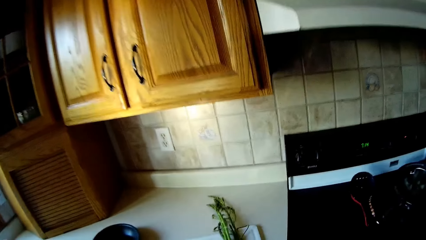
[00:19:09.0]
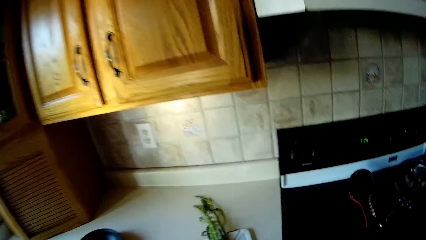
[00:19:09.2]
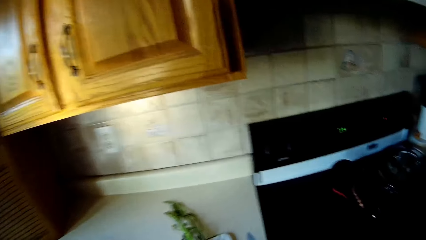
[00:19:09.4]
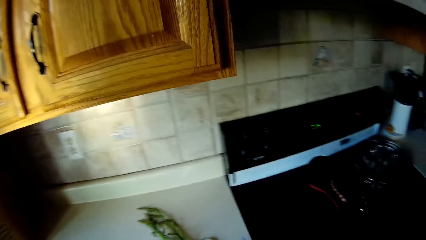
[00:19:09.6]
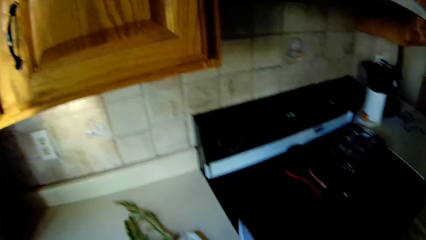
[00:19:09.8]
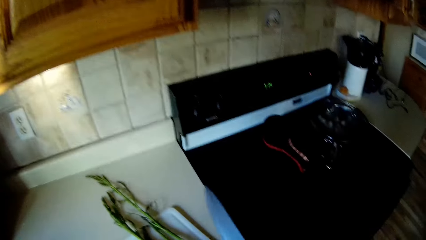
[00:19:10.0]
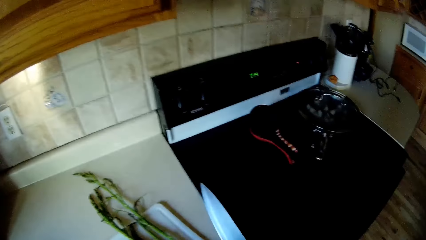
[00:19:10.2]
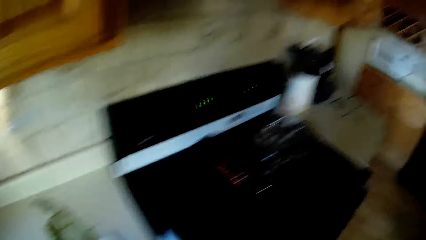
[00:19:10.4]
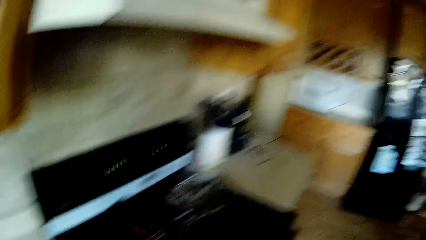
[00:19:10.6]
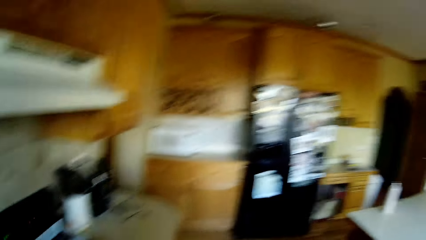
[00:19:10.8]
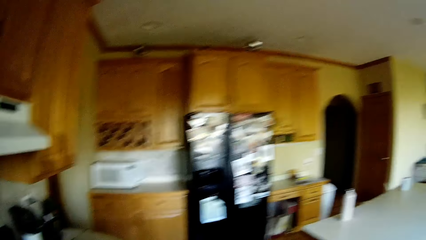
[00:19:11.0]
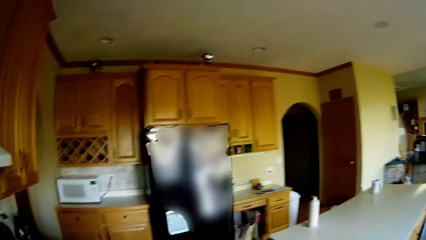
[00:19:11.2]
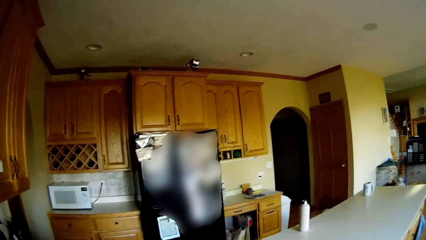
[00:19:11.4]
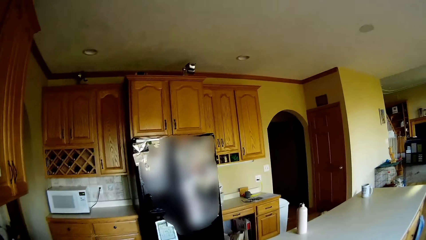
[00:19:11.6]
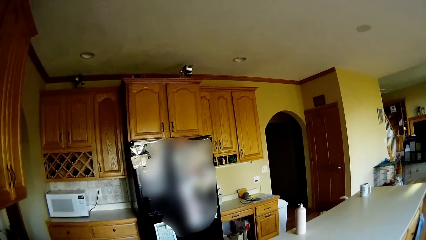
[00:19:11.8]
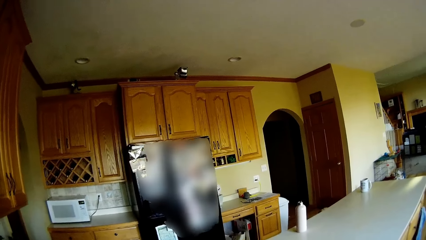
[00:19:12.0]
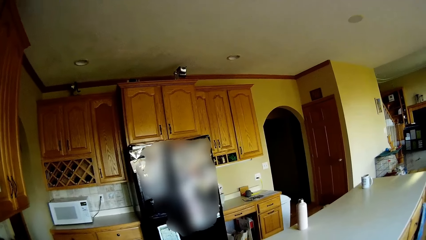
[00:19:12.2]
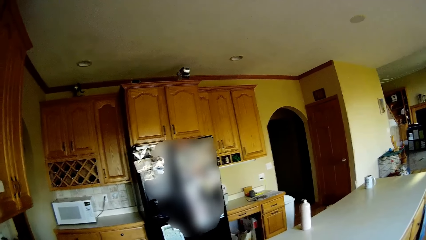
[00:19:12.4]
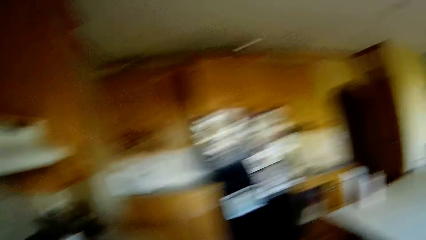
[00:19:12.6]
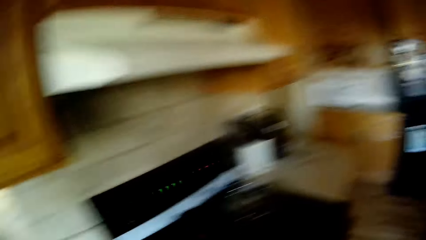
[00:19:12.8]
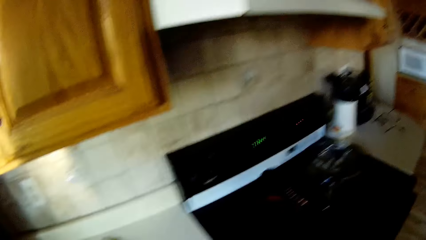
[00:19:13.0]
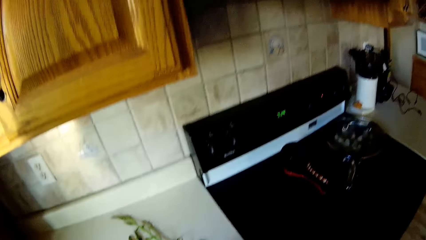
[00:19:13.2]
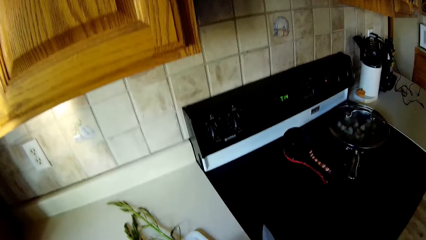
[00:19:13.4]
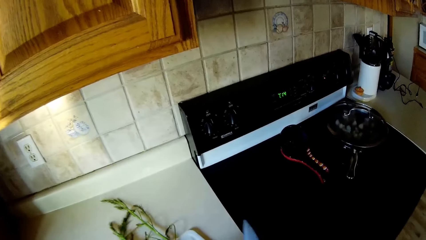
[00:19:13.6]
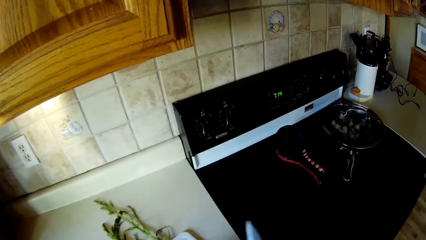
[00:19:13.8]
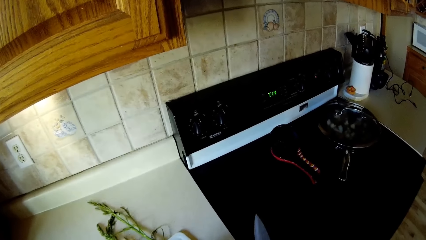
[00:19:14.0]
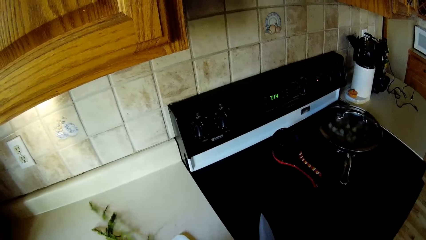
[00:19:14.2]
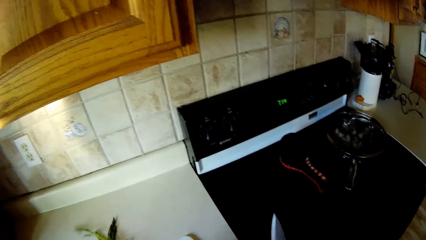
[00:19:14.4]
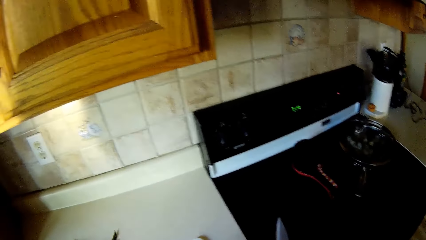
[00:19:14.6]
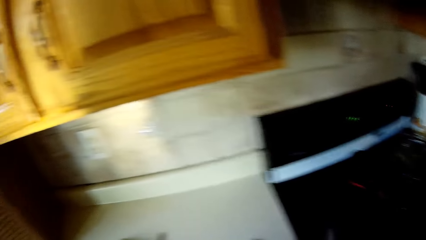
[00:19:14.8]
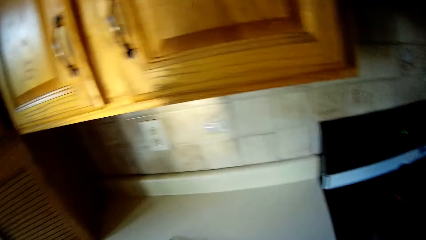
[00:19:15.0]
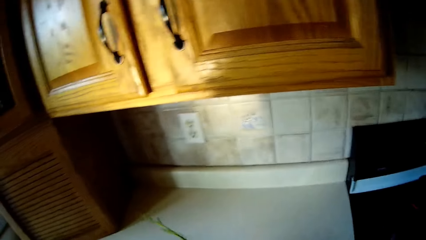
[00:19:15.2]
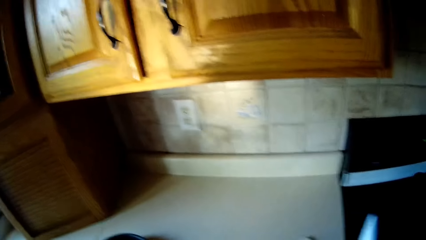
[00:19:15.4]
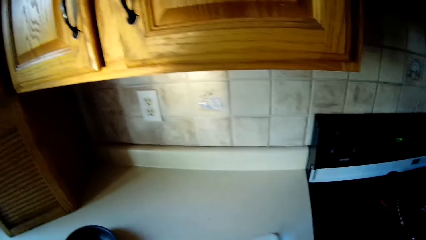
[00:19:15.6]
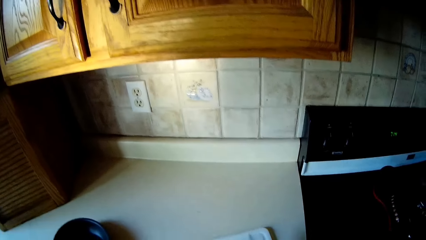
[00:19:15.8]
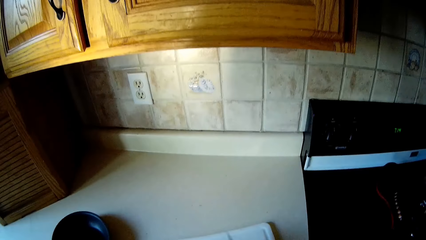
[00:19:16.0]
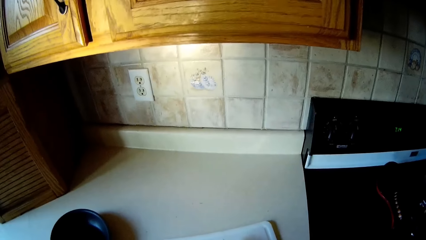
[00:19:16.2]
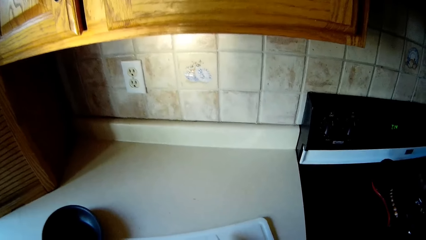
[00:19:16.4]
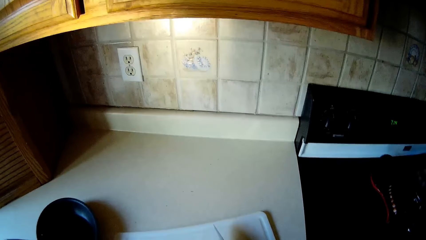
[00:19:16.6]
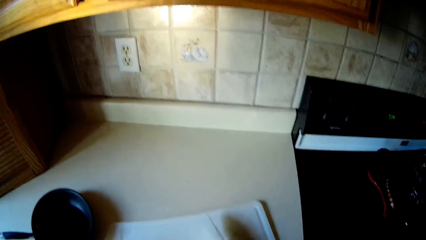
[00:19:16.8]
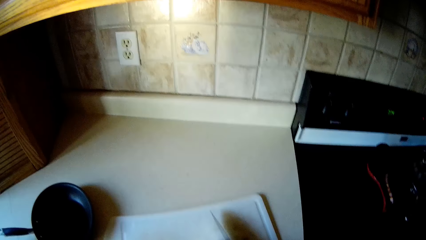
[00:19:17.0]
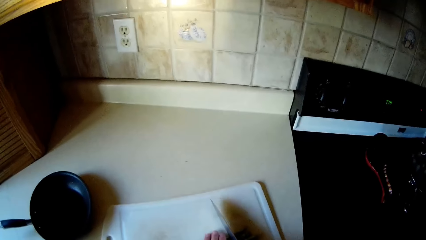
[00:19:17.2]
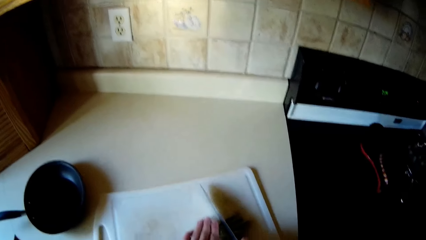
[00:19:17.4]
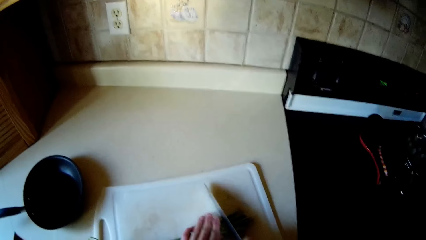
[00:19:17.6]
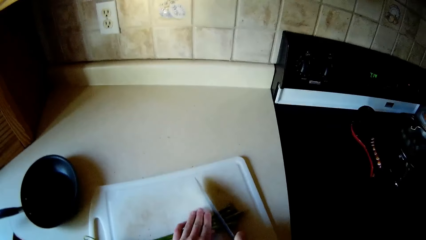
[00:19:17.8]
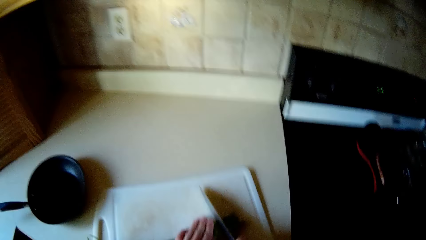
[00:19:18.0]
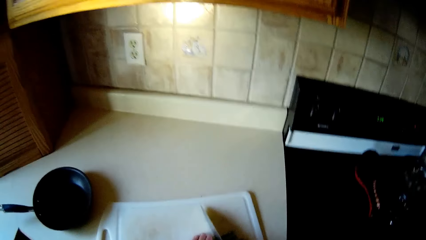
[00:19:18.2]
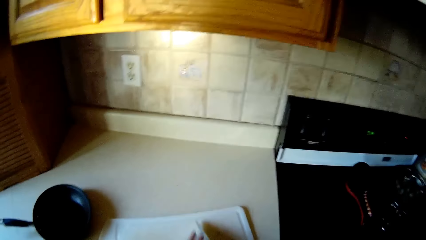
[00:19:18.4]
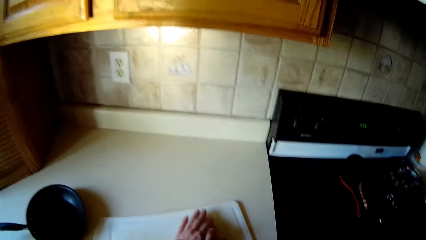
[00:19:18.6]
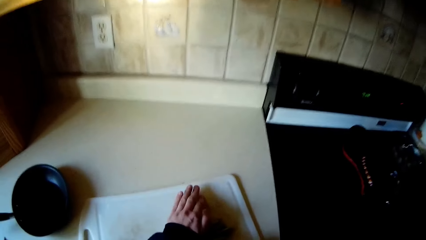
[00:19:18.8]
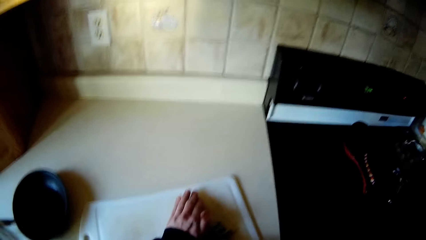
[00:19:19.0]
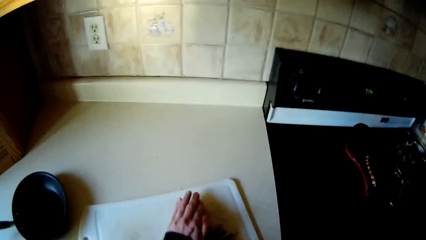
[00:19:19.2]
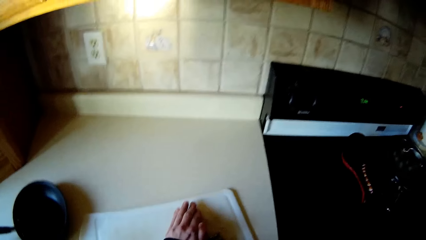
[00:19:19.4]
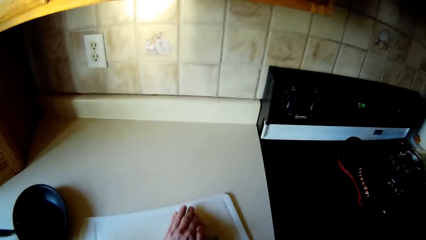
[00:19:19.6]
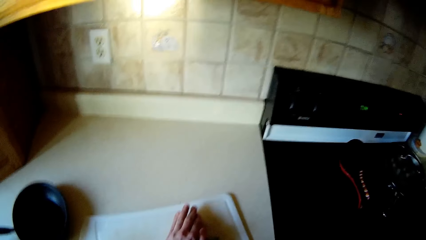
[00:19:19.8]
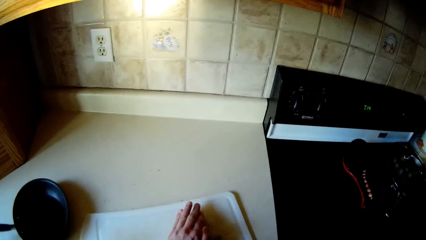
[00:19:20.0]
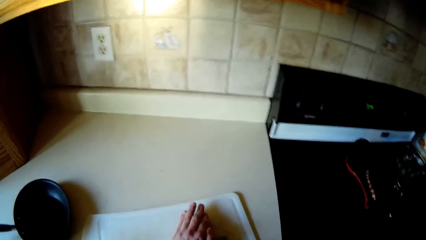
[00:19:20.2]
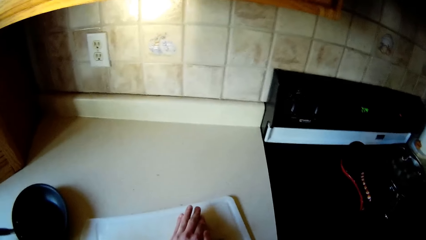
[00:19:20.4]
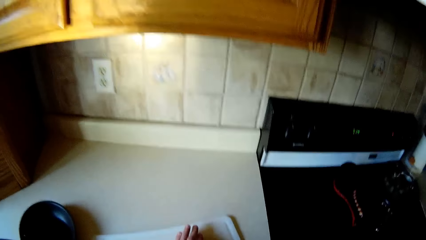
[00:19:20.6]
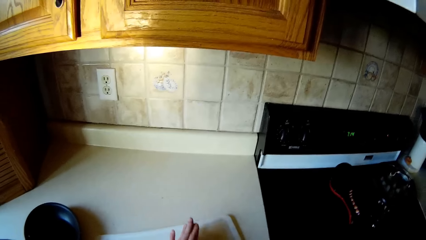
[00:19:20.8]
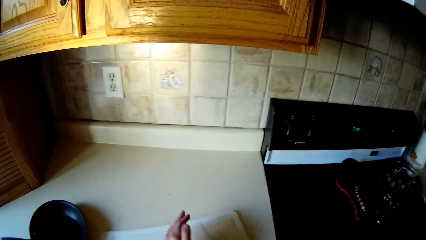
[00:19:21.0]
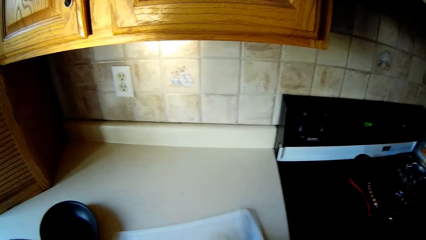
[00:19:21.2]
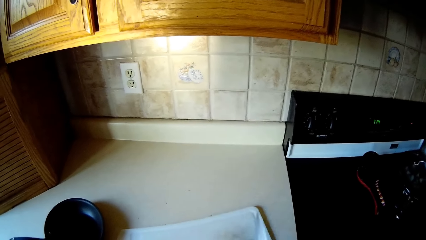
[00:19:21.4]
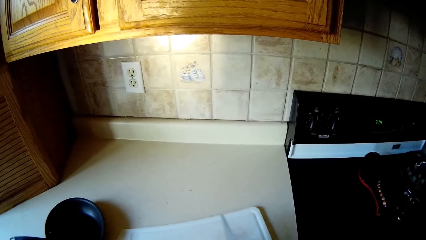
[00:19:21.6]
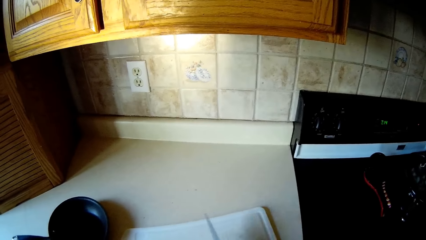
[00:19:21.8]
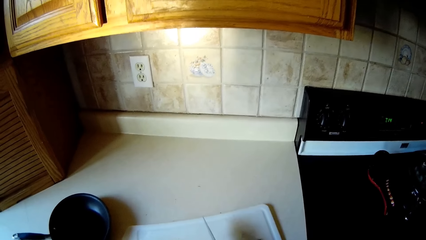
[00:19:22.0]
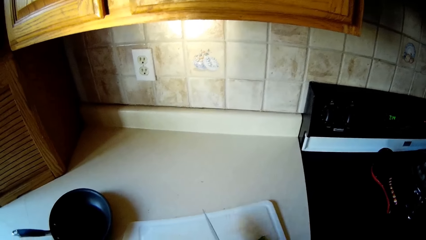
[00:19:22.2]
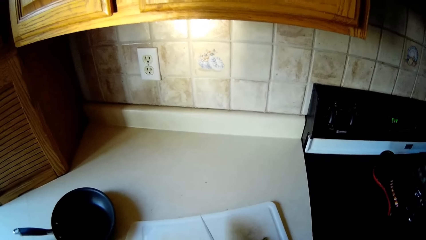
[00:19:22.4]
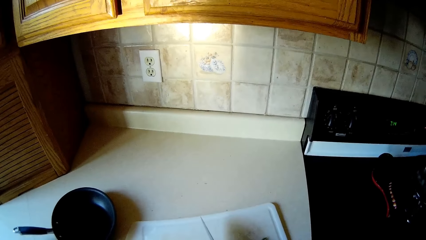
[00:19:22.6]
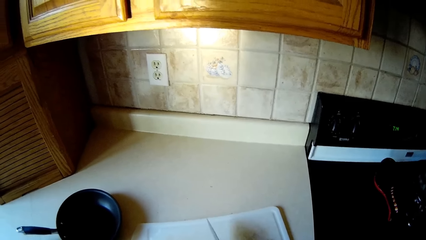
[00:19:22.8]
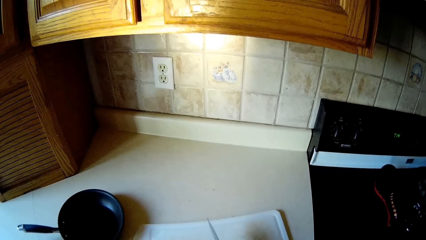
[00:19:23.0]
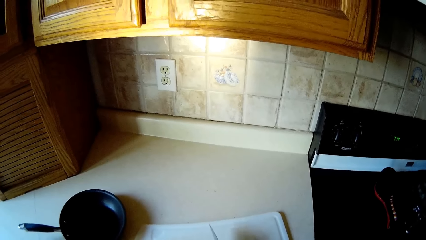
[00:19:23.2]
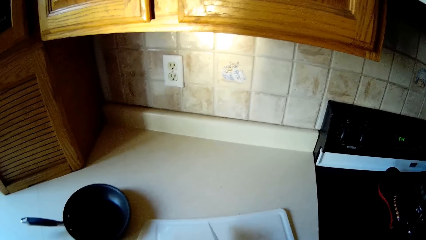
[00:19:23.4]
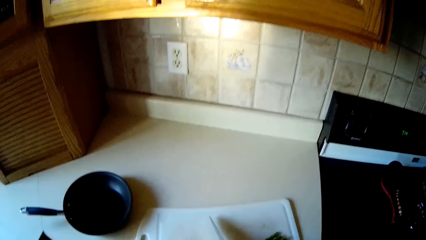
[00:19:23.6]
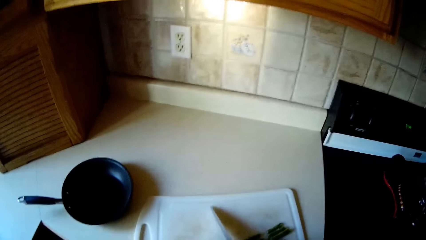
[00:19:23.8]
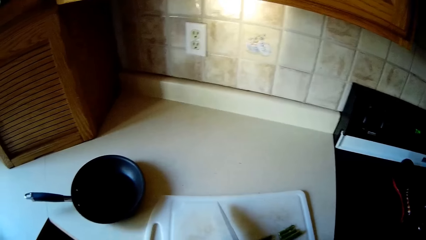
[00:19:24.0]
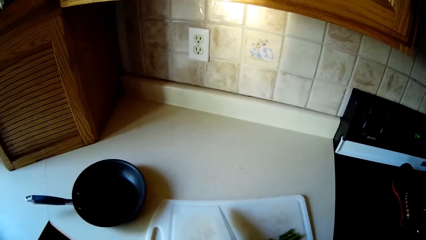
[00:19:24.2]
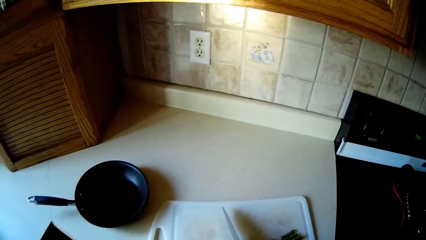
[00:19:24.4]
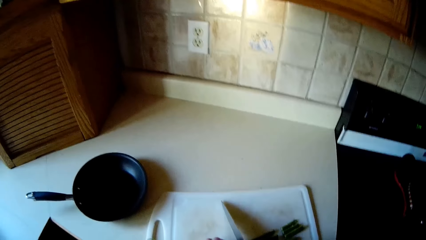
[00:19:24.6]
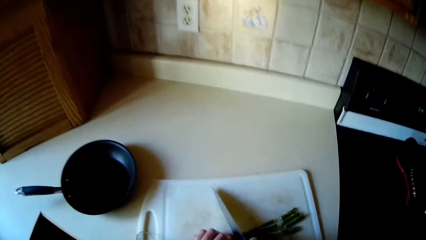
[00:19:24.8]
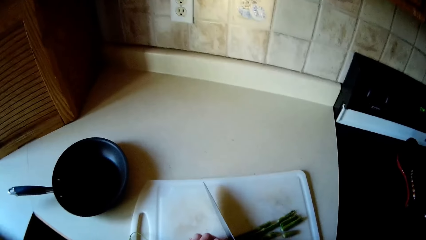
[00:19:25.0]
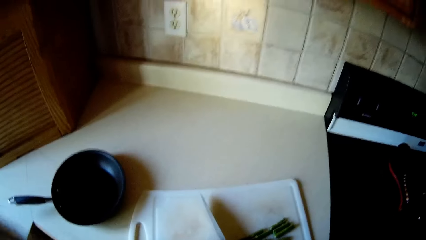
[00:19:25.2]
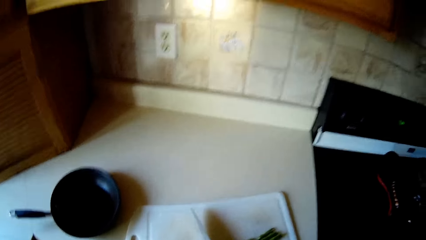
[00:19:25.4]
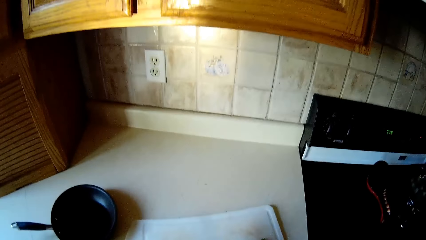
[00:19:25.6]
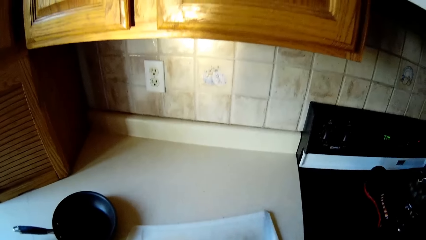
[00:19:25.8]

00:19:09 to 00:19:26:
The camera wearer moves some vegetables on the chopping board with her left hand. She holds a knife. She chops the vegetables on the chopping board with the knife in her right hand. She chops the vegetables on the chopping board with both hands. She chops the vegetables on the chopping board with the knife in her right hand.
